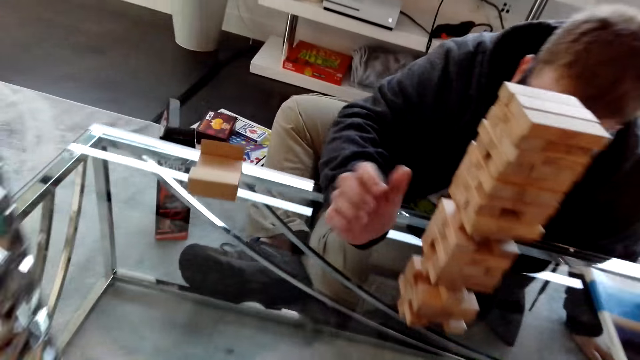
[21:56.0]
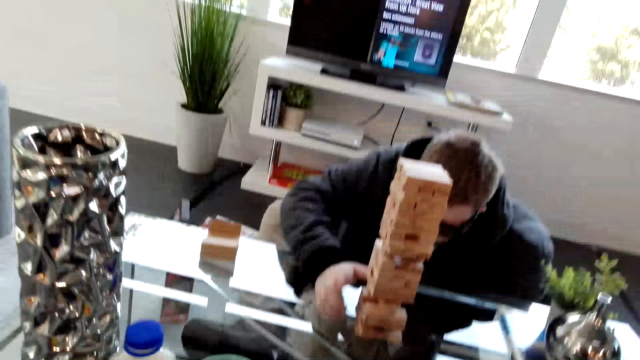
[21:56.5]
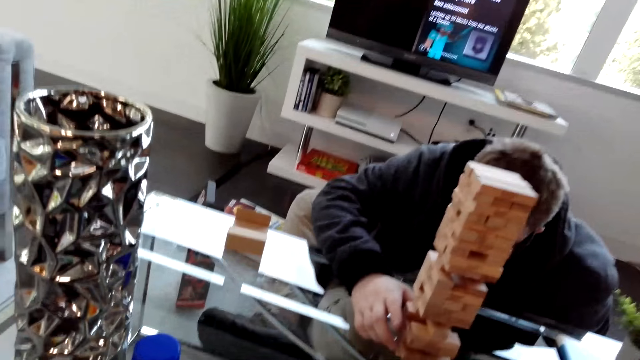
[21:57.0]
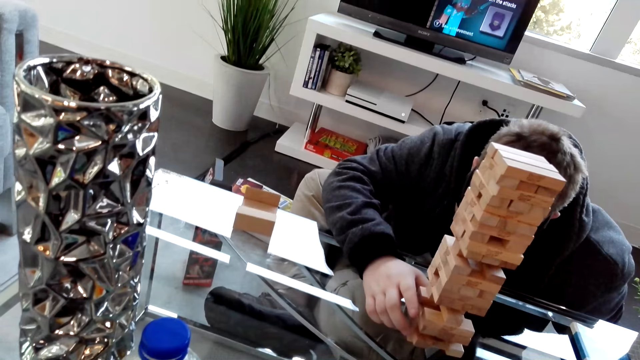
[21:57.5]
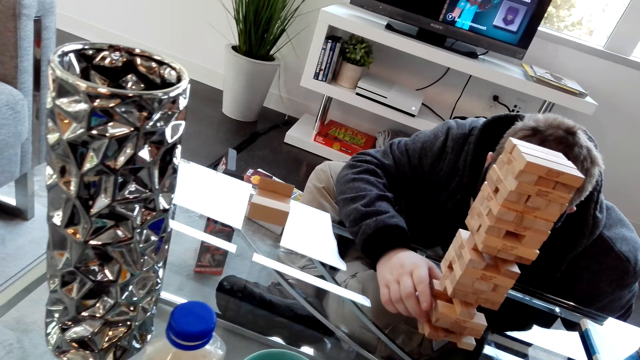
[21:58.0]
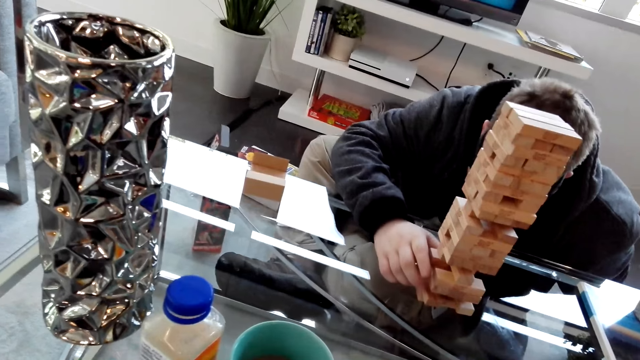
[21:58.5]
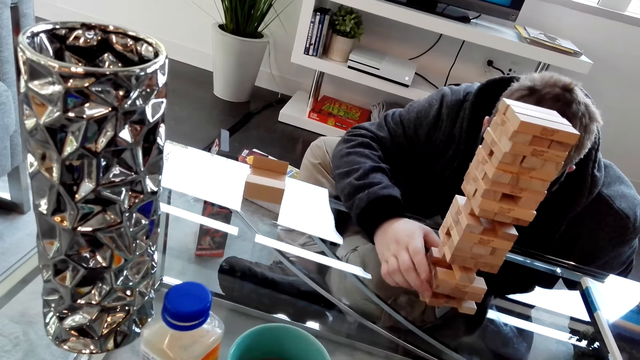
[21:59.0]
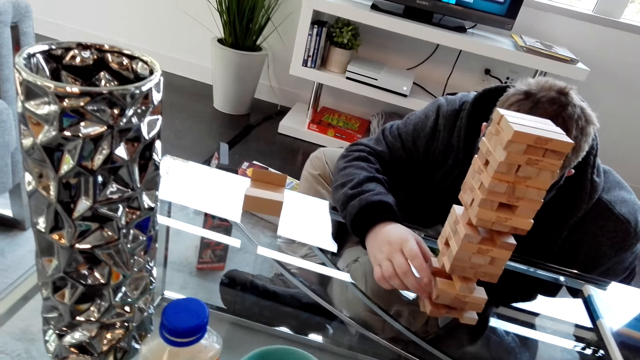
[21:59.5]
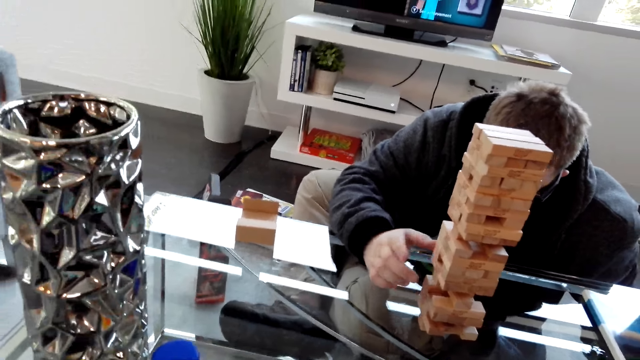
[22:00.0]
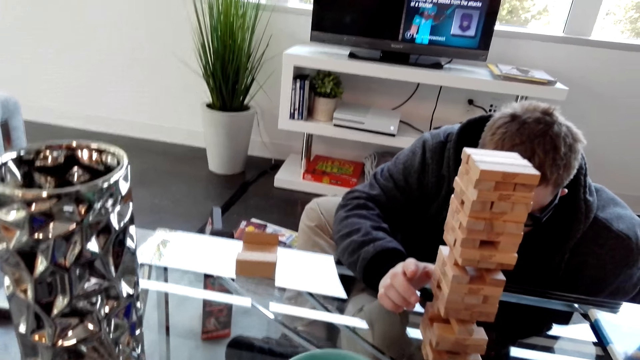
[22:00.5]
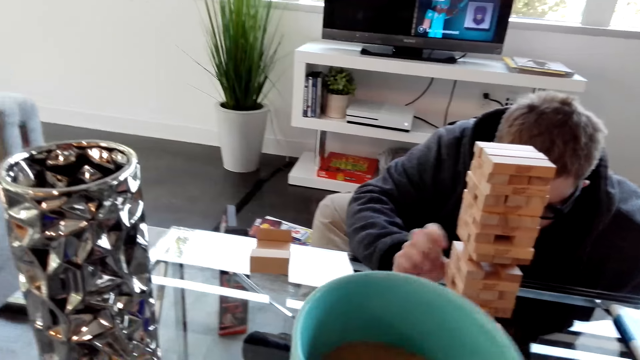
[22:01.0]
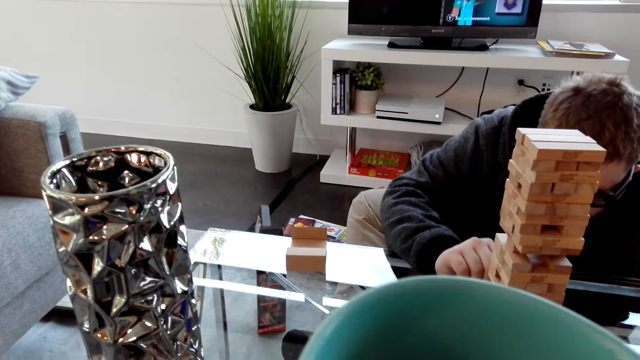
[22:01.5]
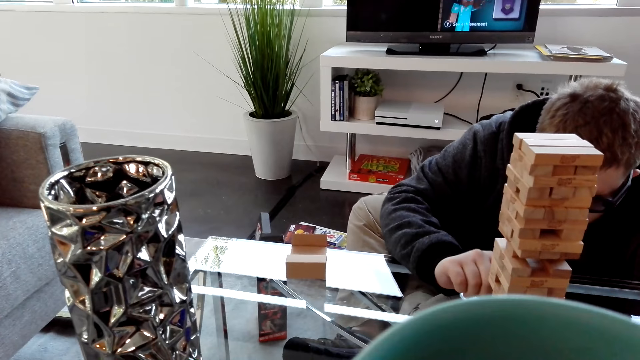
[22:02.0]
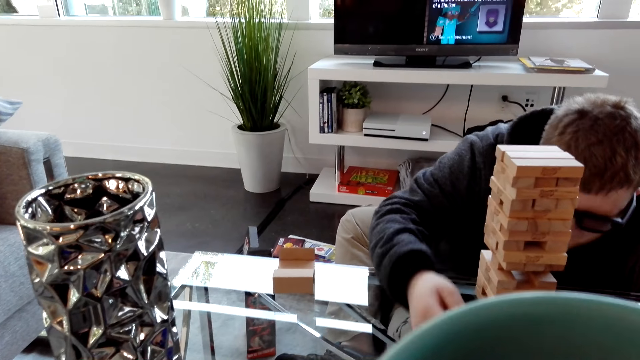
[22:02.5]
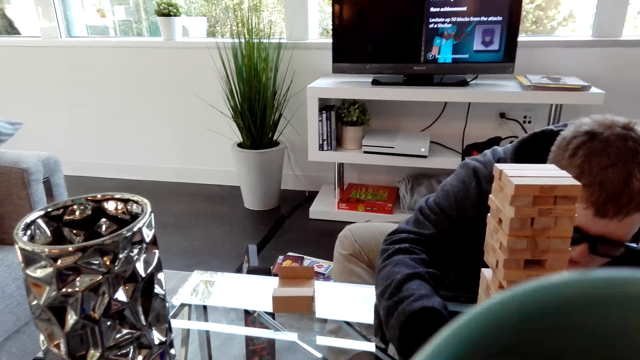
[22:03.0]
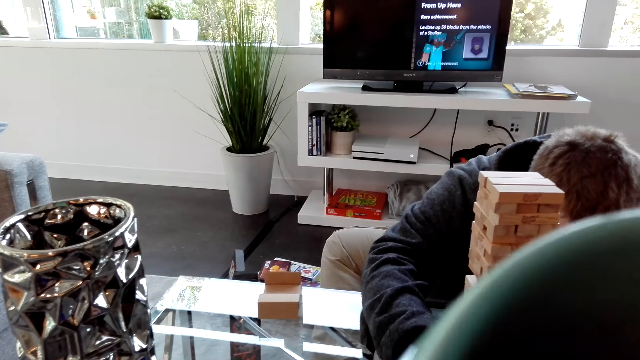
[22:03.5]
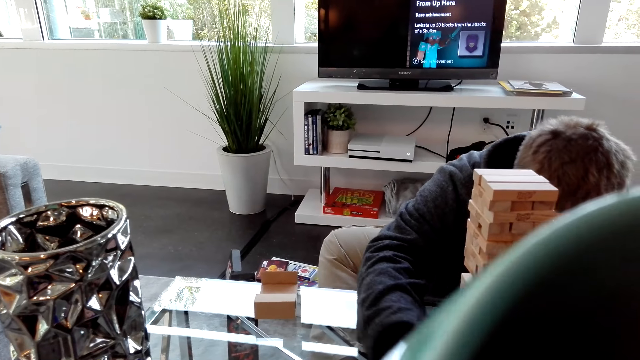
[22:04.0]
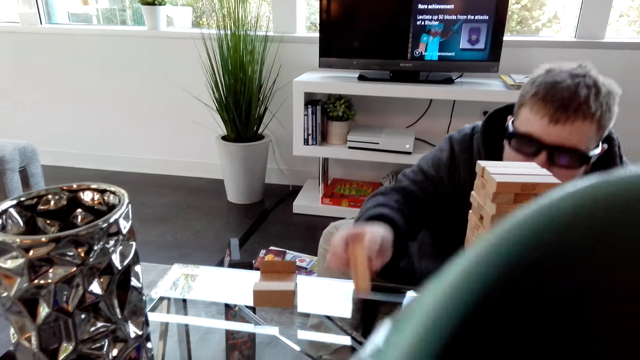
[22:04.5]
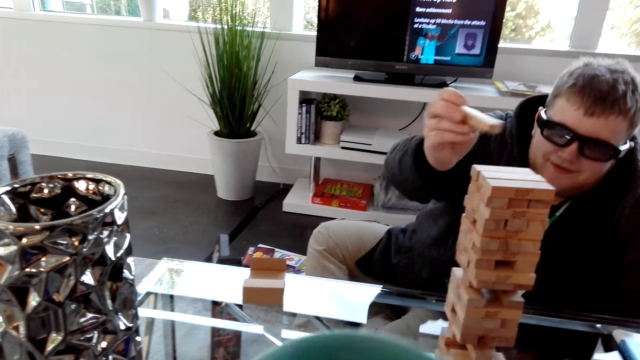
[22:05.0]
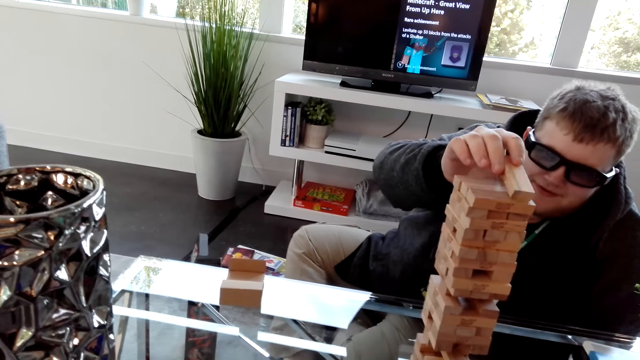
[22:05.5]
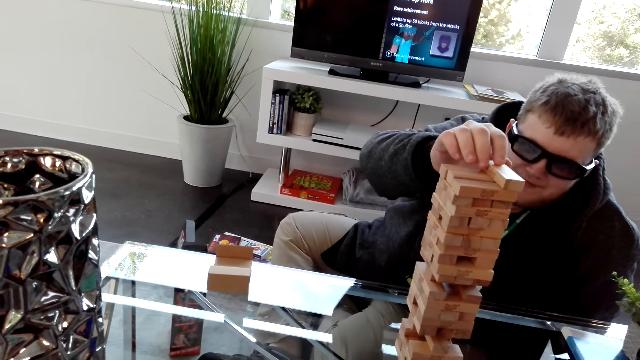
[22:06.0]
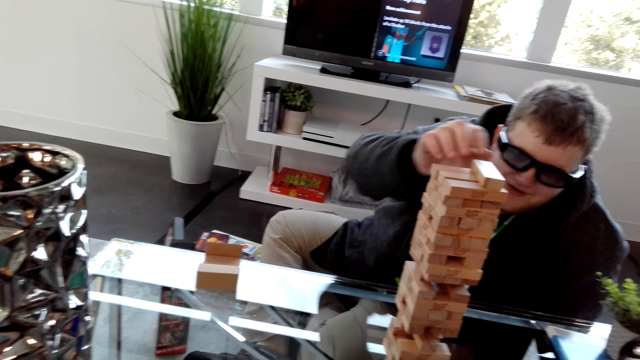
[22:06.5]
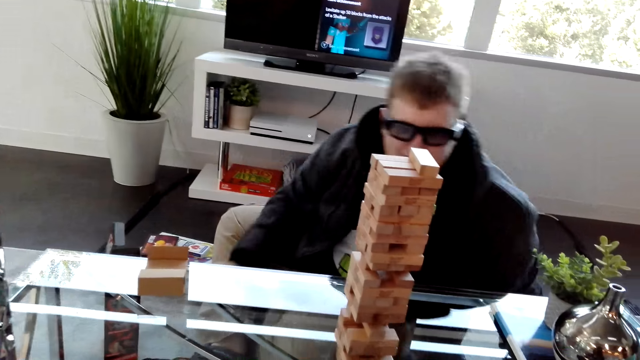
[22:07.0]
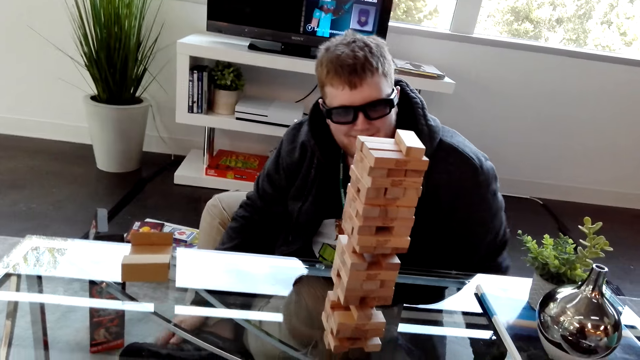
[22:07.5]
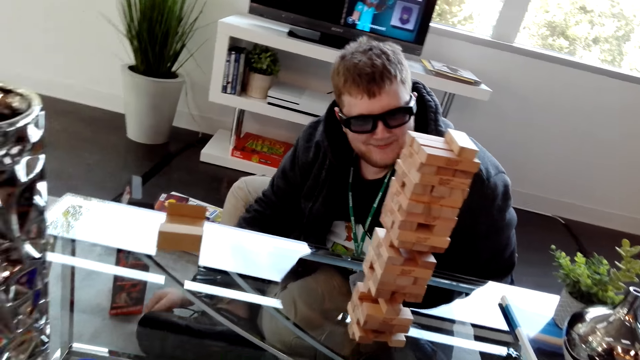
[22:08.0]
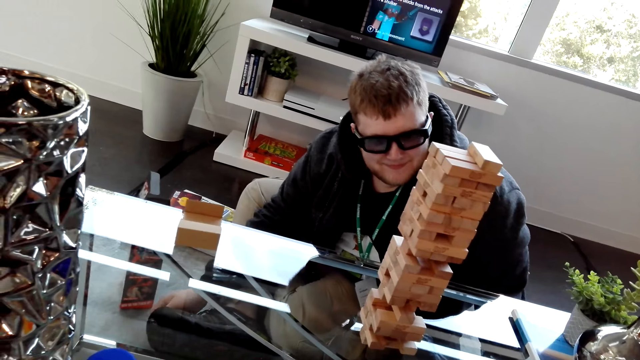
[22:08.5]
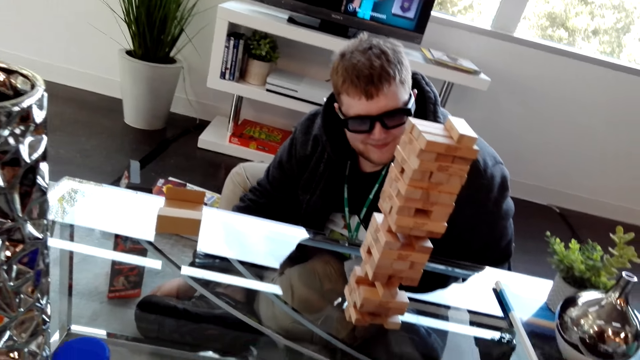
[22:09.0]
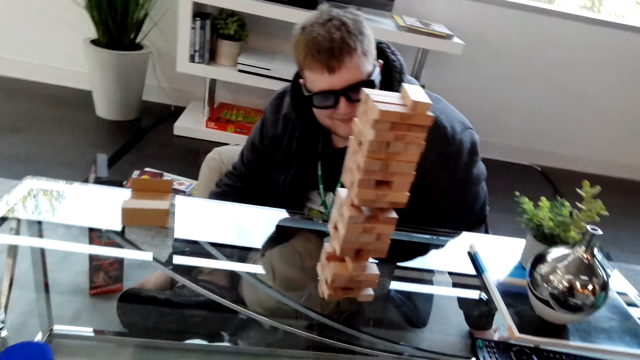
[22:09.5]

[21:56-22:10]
The camera wearer drinks coffee. A man places a block on the tower. The man and the camera wearer play a game on the table.

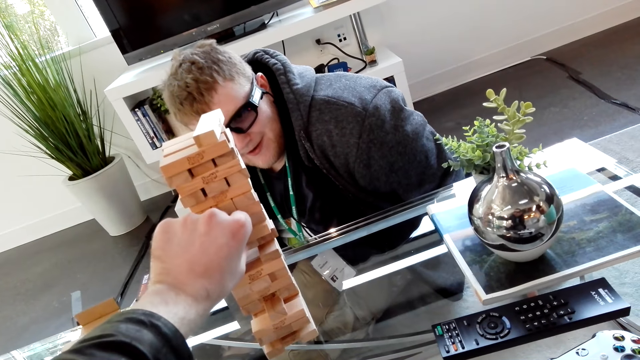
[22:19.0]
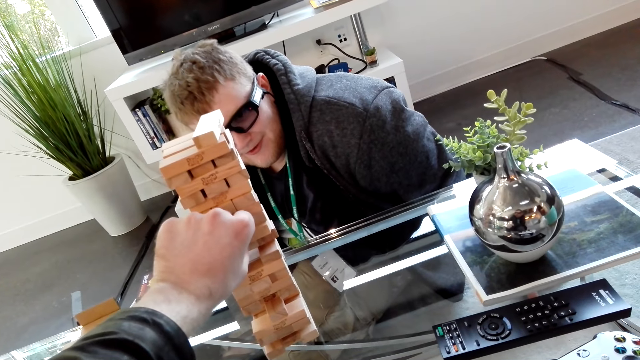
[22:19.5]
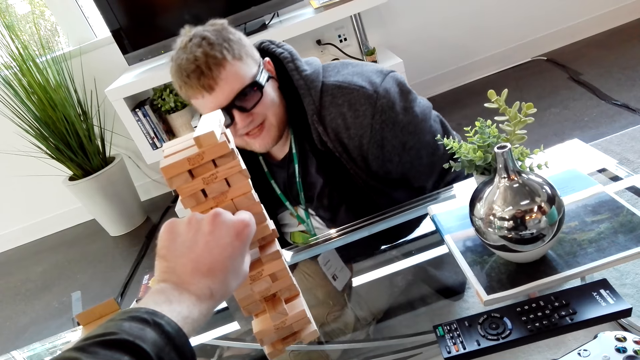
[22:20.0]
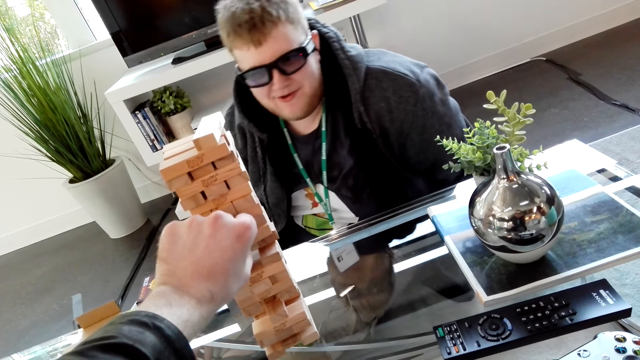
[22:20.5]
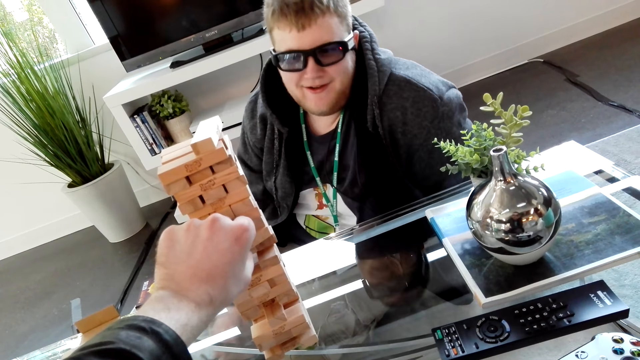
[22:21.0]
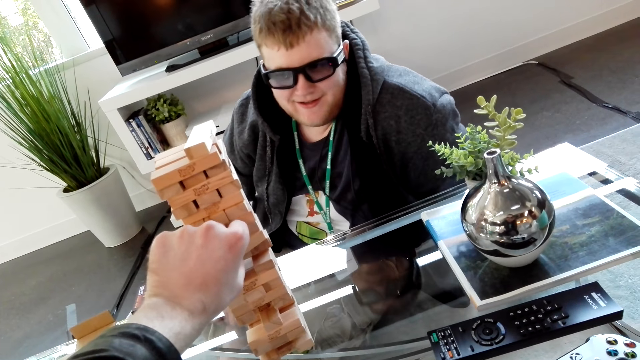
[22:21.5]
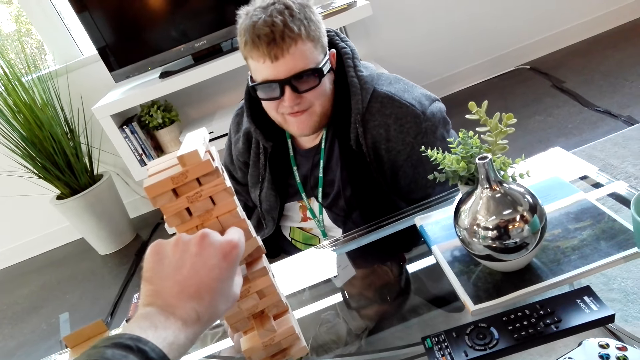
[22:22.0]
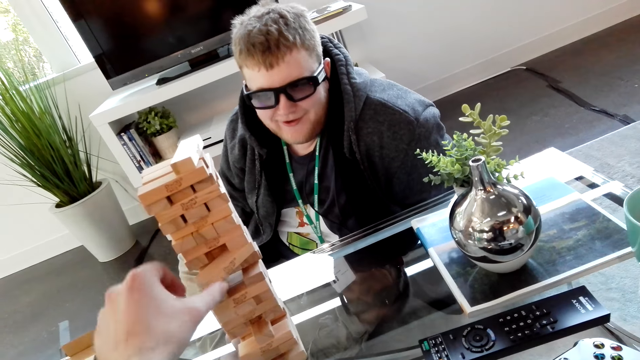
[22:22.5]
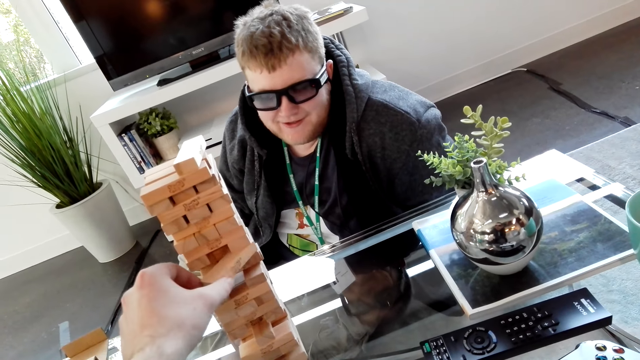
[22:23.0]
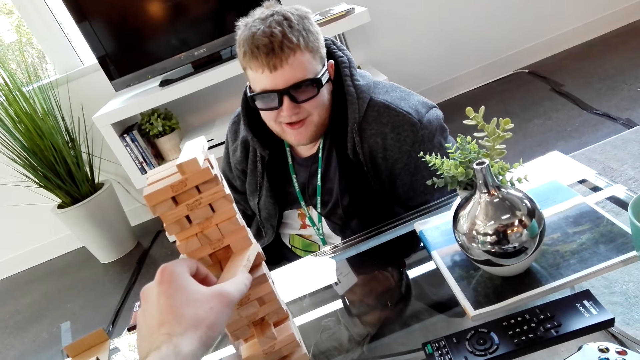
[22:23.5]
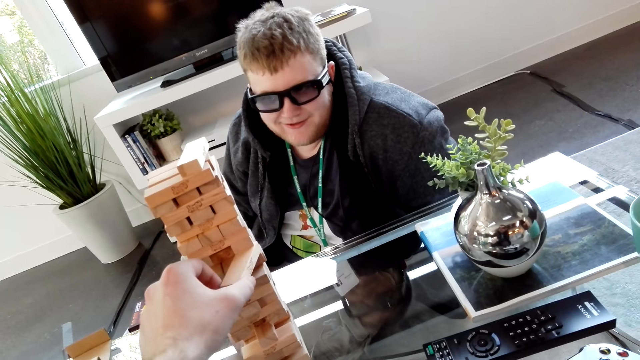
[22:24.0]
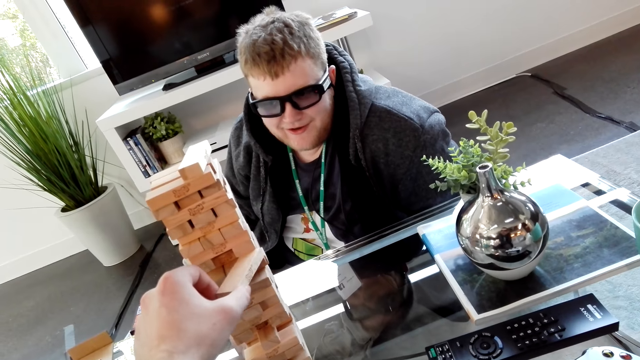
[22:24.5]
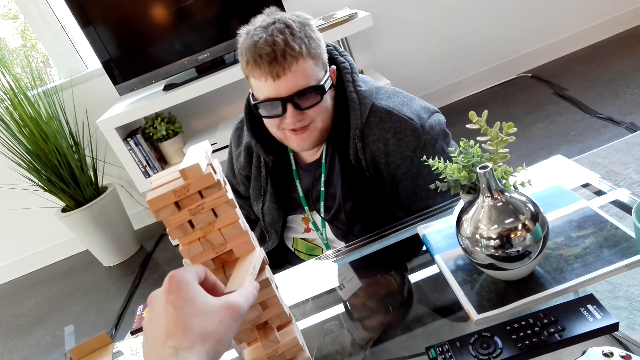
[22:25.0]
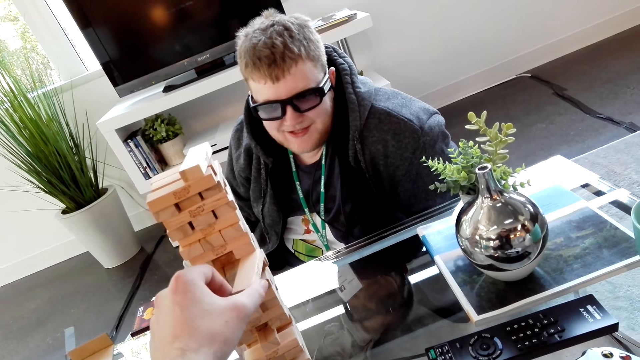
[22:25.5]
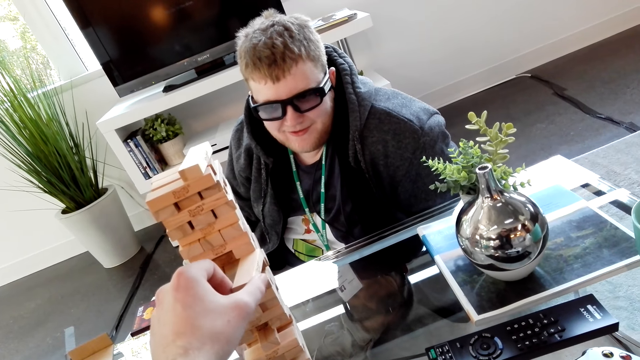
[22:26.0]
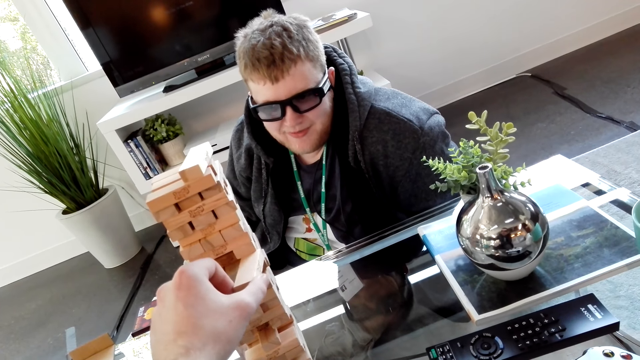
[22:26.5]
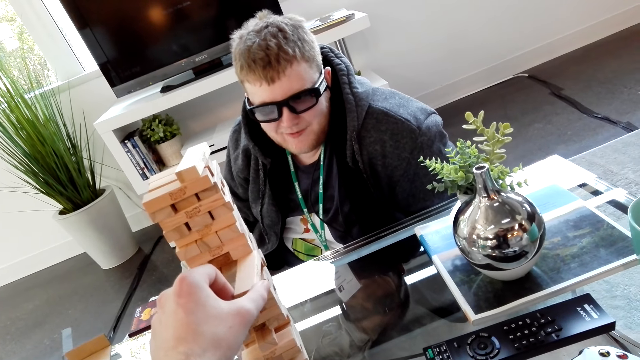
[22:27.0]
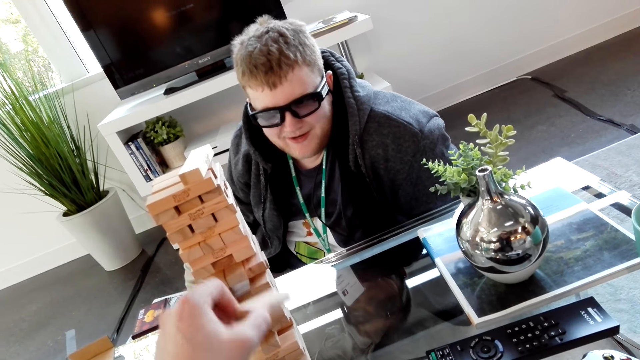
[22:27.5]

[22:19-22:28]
The camera wearer removes a block on the tower.
